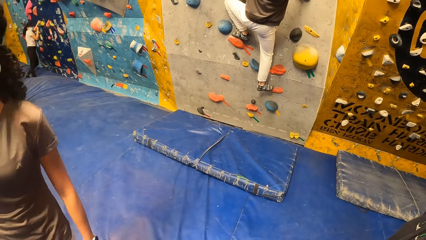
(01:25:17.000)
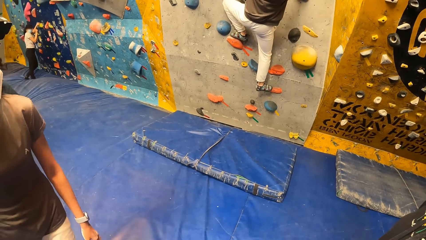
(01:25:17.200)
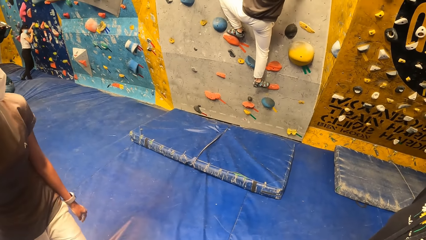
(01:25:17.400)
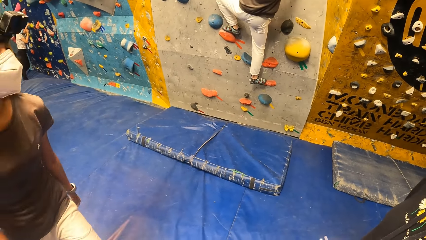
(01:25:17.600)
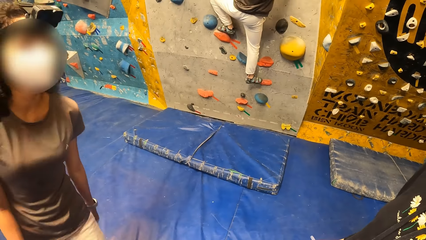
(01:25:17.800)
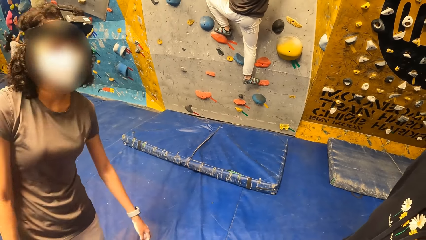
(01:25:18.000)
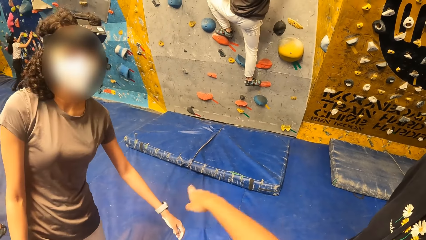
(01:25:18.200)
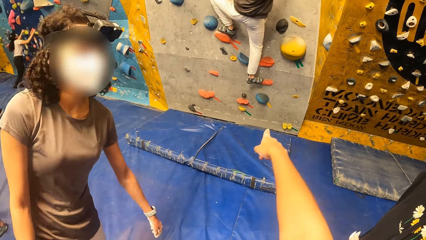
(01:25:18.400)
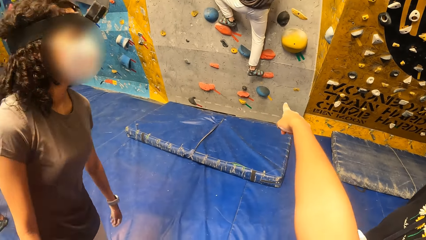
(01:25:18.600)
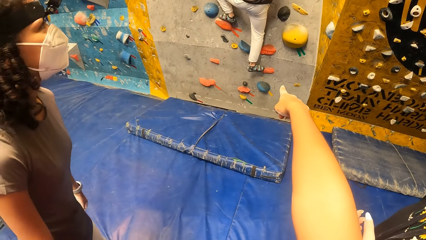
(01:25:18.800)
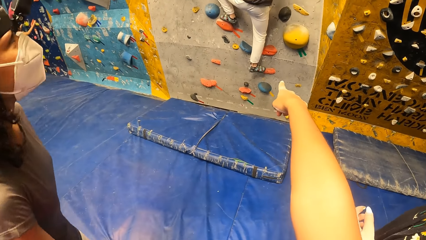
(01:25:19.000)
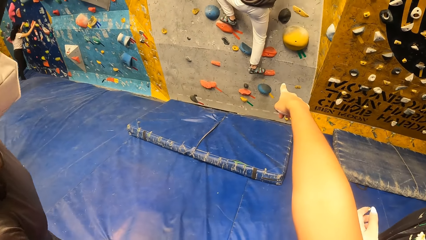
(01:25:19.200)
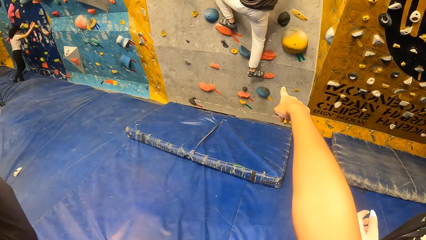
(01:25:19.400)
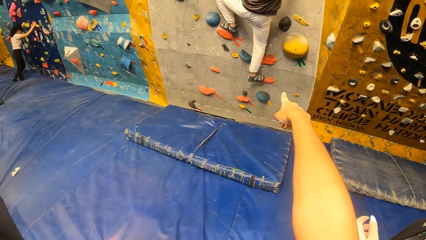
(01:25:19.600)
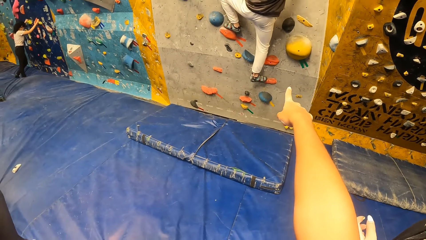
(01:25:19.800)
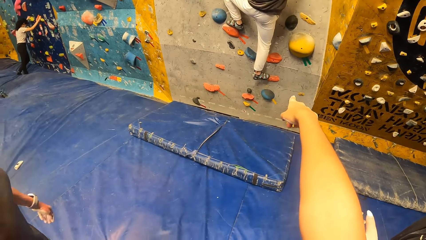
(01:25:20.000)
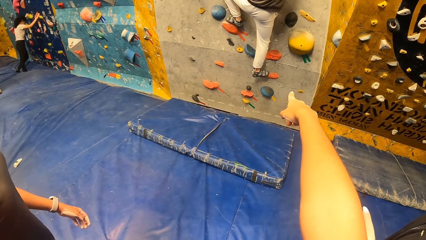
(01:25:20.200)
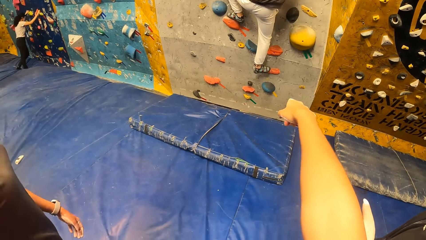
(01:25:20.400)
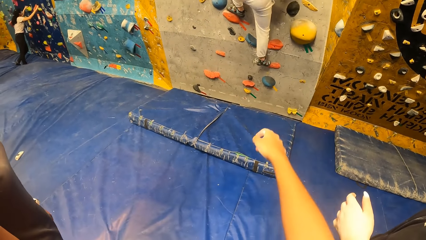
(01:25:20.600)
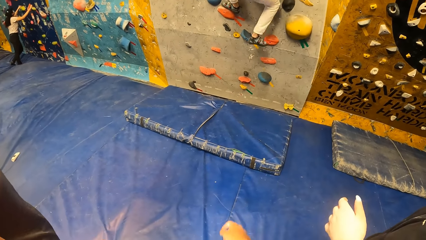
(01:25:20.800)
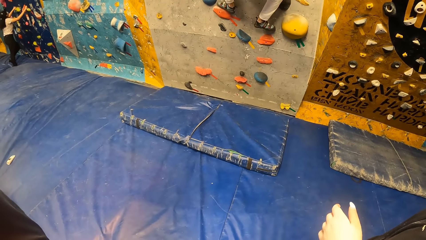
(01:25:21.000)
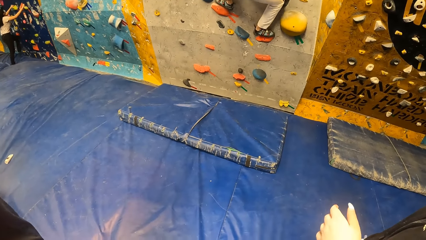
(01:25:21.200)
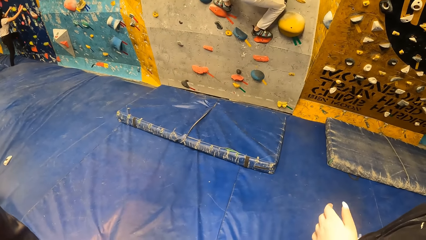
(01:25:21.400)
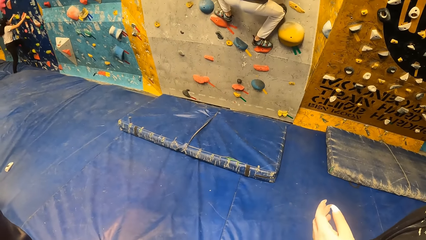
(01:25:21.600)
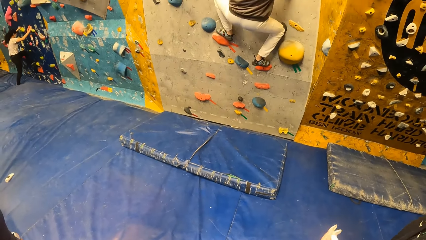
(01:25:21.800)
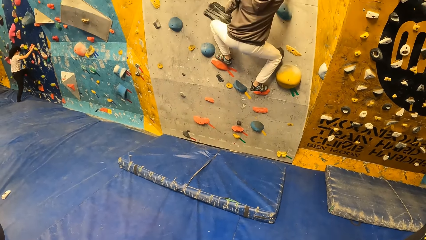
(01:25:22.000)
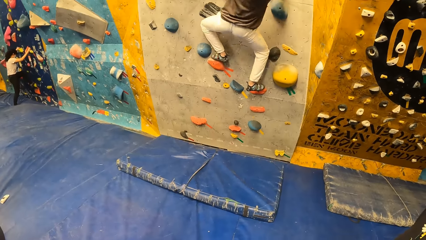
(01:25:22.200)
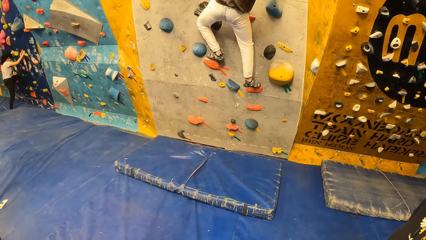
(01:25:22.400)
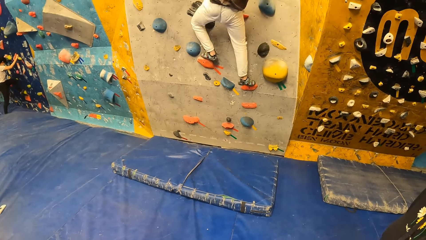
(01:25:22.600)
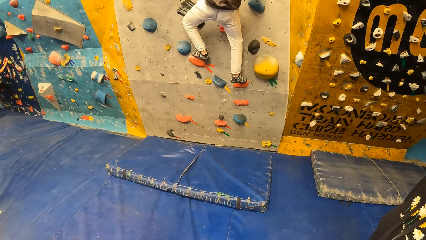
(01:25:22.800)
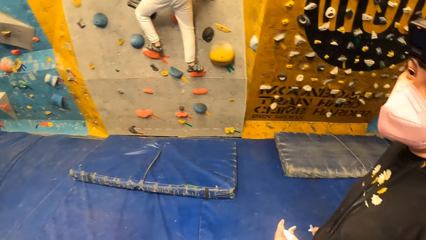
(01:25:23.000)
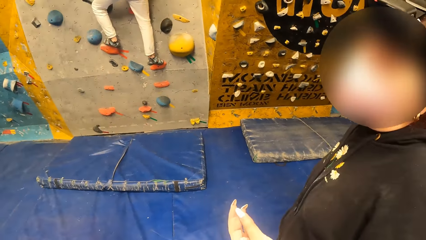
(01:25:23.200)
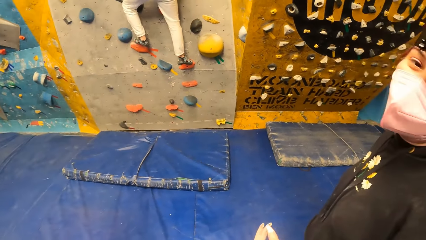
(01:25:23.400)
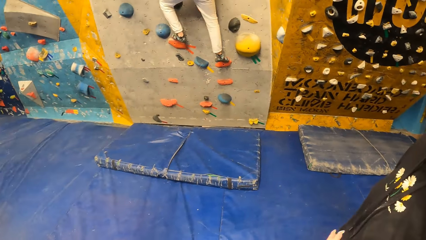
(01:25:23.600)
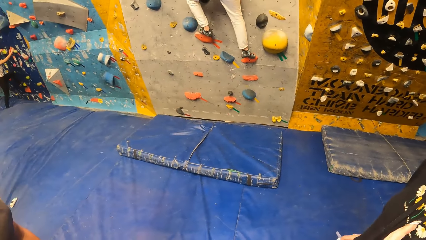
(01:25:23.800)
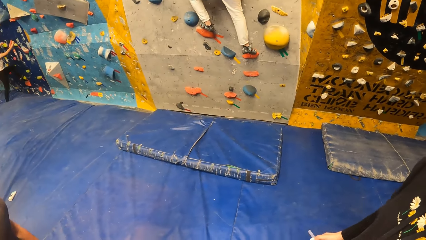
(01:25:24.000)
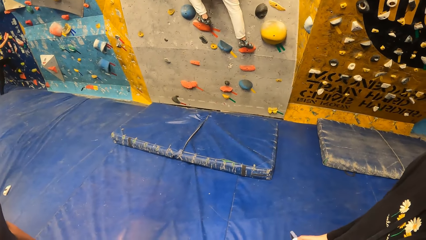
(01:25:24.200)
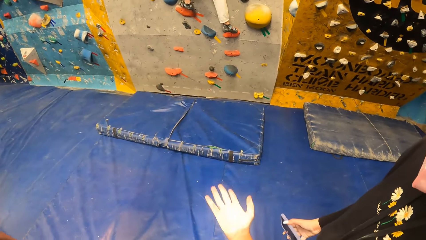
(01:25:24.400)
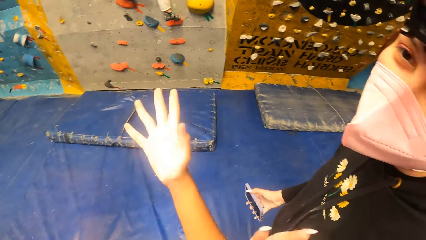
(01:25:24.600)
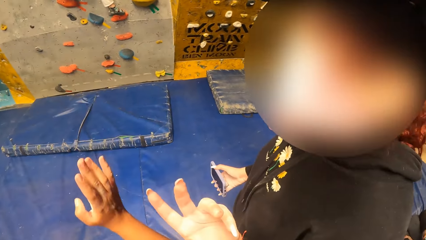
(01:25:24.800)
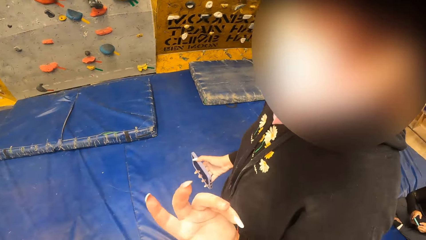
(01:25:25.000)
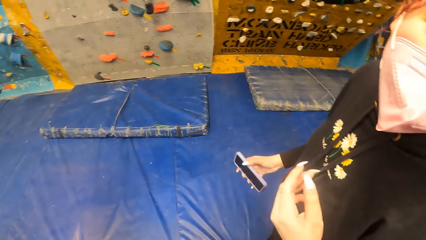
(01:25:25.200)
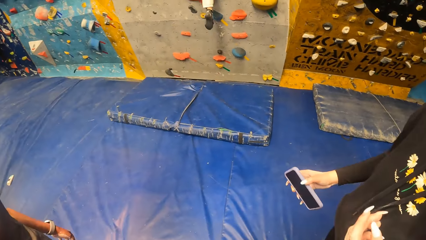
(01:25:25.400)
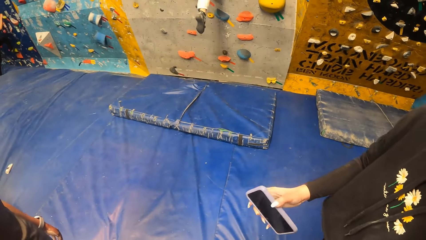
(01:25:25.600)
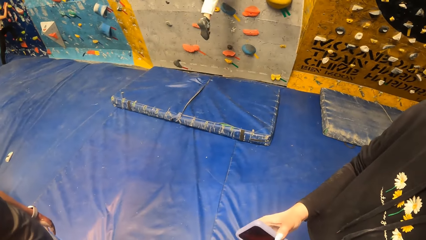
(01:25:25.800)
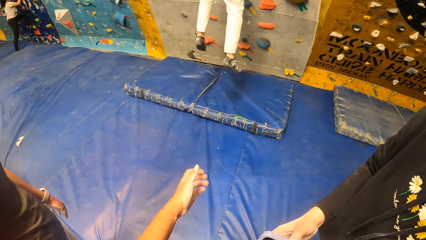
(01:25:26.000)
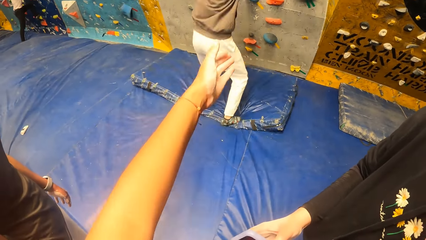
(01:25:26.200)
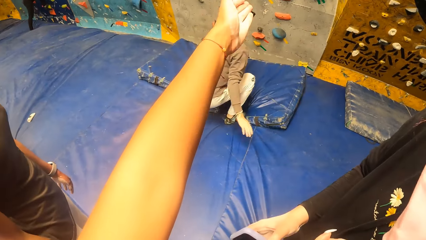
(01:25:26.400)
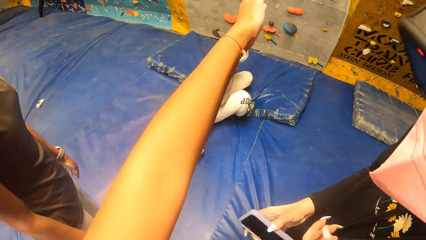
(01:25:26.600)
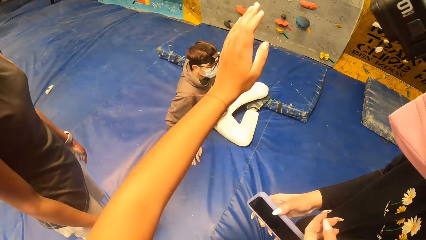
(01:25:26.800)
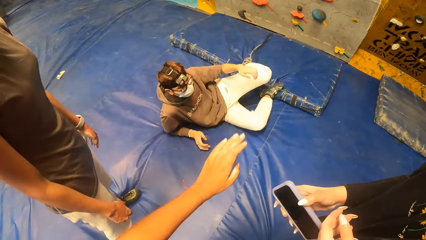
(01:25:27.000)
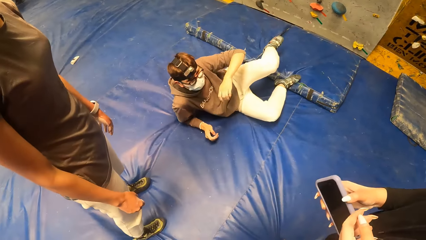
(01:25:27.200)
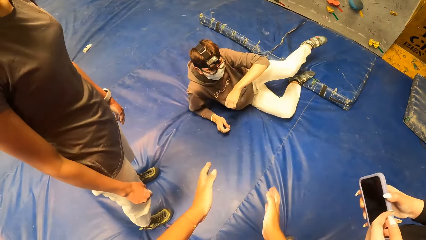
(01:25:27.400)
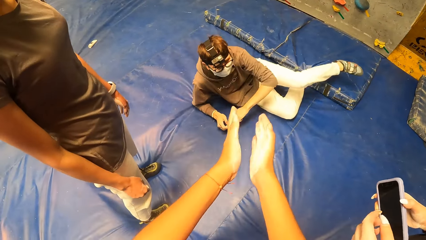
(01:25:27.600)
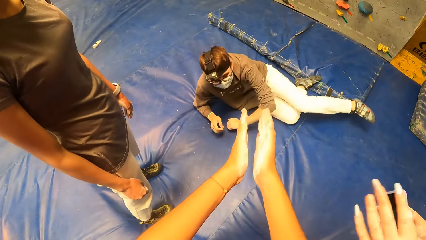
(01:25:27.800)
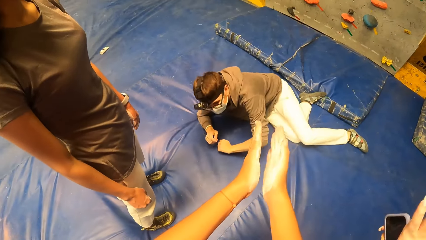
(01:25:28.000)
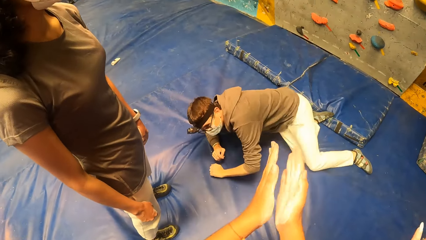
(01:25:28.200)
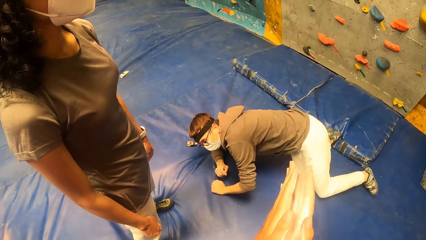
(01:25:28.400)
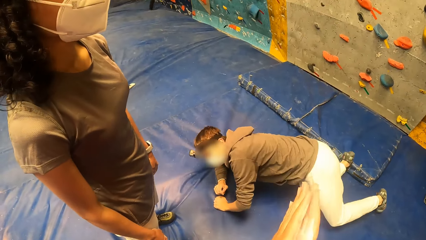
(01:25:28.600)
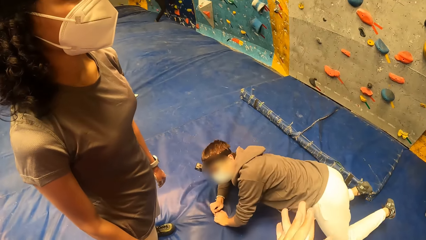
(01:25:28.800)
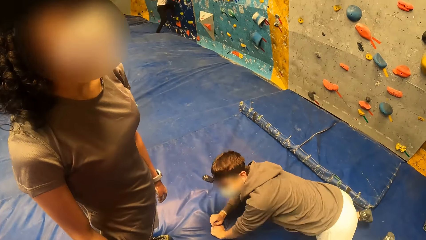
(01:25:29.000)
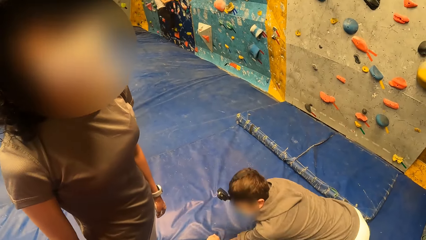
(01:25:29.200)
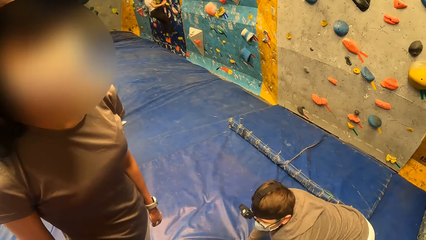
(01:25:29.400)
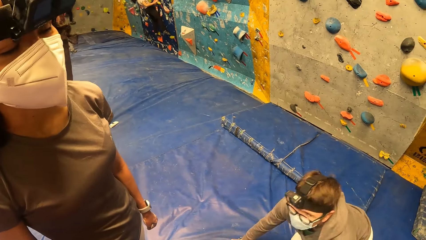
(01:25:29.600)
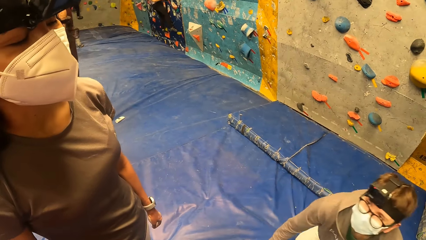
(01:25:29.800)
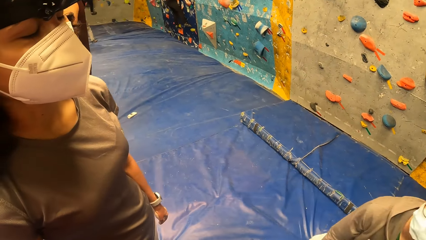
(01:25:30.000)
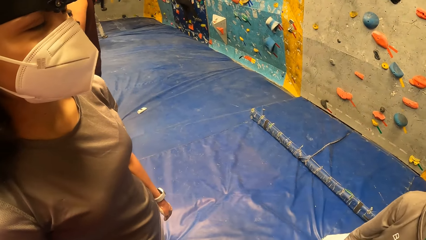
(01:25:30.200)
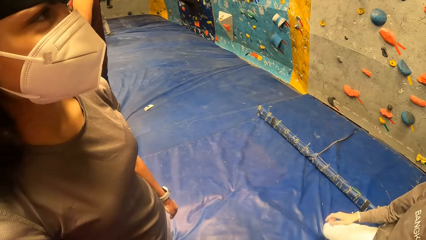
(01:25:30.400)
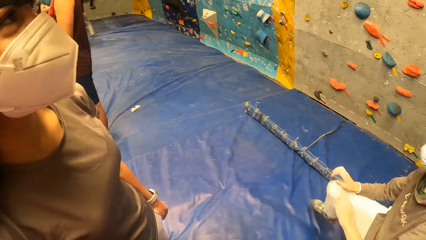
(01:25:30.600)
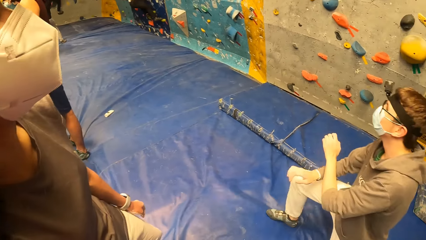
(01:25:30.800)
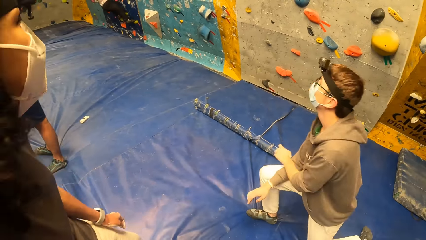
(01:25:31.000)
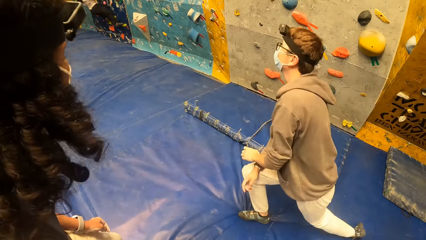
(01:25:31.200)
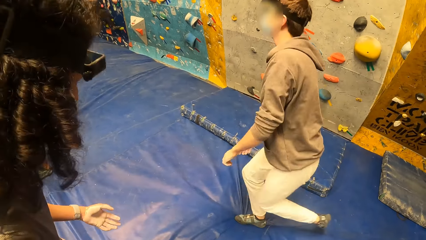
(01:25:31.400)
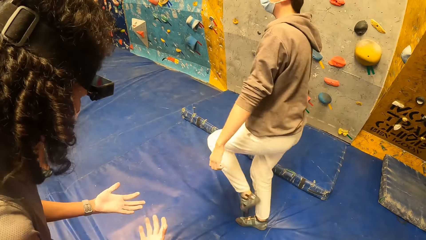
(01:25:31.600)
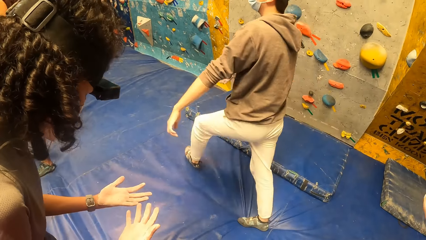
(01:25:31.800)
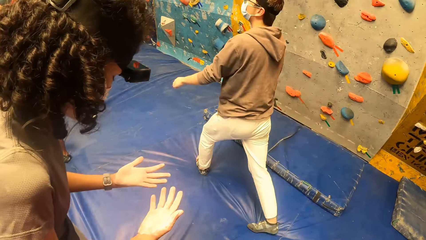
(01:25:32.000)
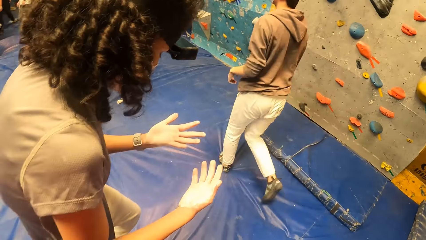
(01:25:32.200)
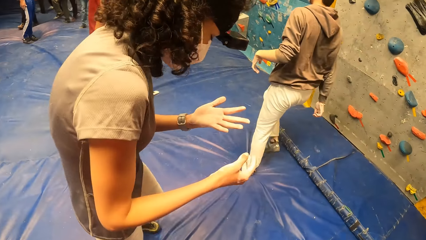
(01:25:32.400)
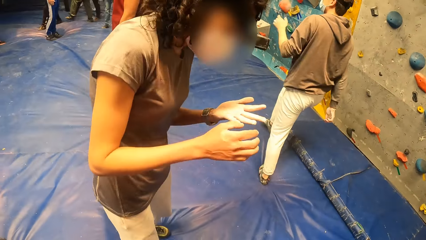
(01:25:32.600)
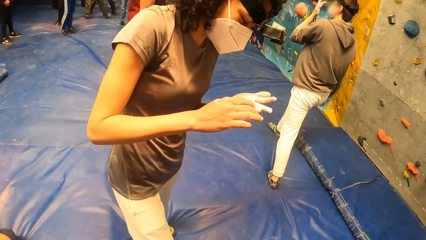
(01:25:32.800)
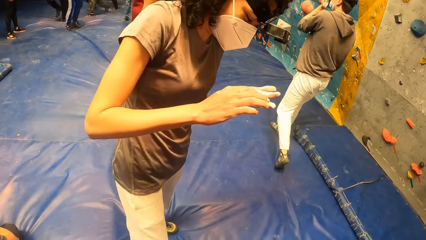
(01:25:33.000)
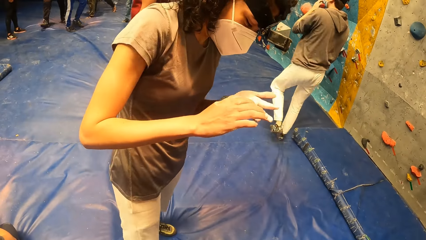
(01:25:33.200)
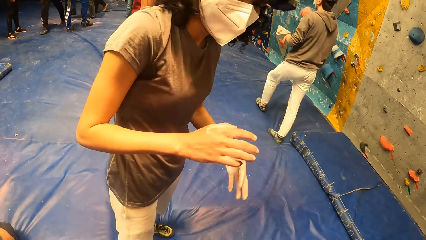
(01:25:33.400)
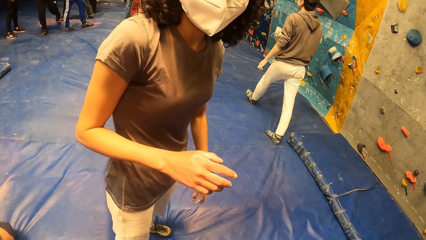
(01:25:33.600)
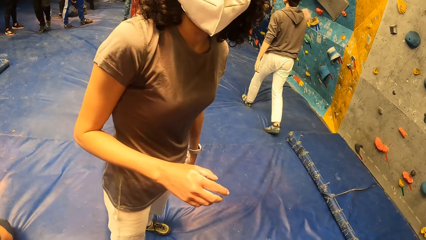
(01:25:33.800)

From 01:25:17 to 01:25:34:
The camera wearer points the finger forward. The man jumps down from the rock wall. The camera wearer claps both hands.
